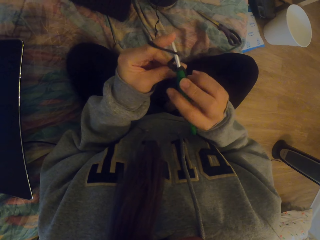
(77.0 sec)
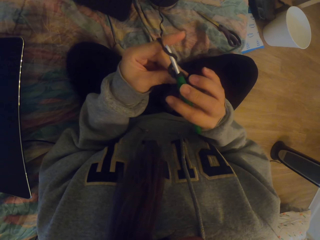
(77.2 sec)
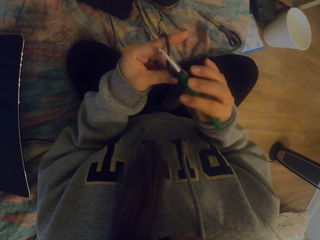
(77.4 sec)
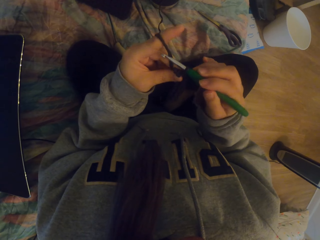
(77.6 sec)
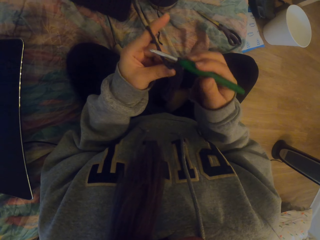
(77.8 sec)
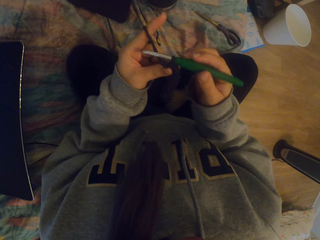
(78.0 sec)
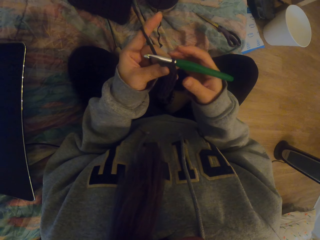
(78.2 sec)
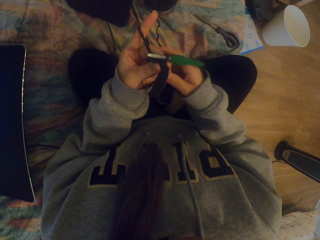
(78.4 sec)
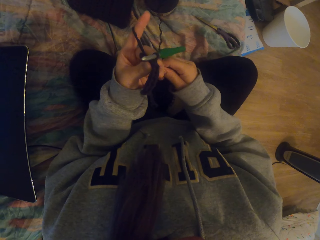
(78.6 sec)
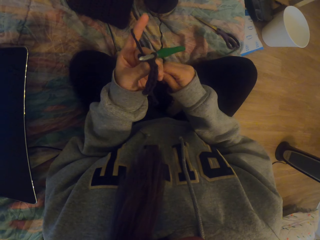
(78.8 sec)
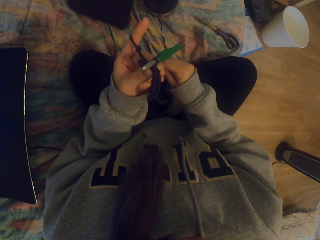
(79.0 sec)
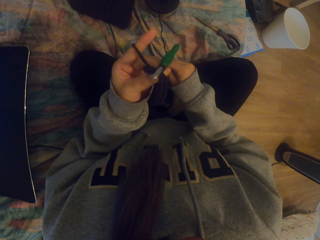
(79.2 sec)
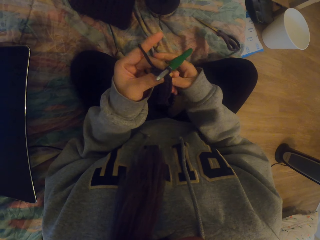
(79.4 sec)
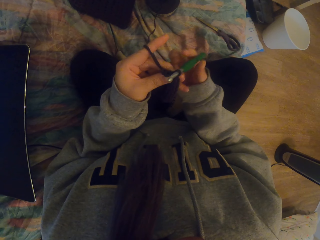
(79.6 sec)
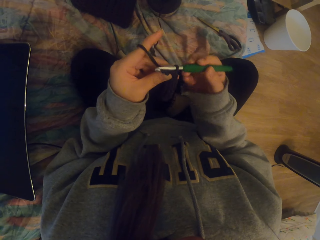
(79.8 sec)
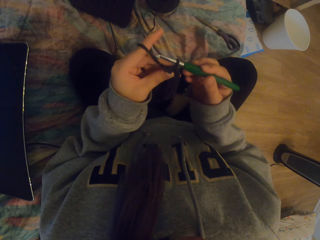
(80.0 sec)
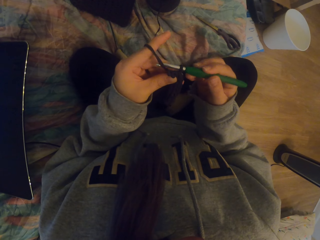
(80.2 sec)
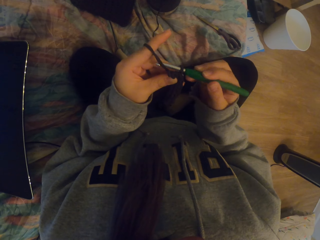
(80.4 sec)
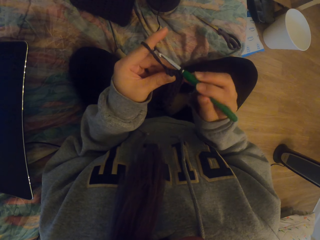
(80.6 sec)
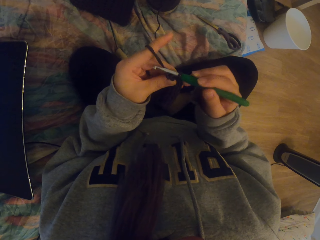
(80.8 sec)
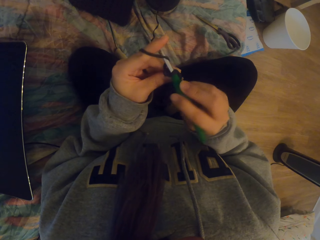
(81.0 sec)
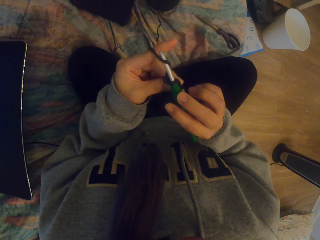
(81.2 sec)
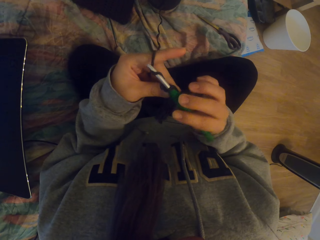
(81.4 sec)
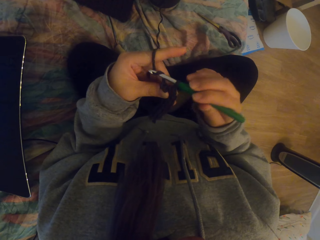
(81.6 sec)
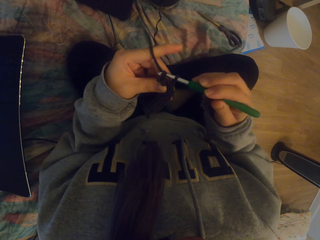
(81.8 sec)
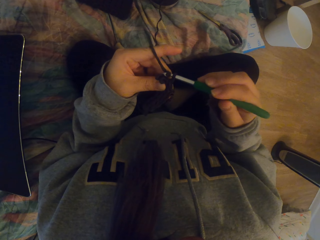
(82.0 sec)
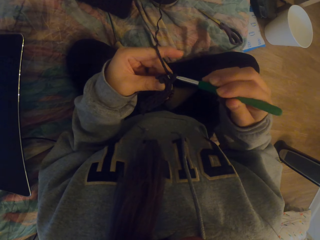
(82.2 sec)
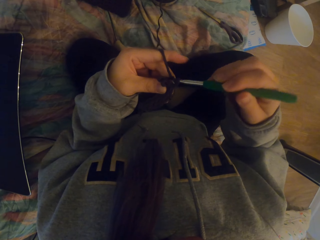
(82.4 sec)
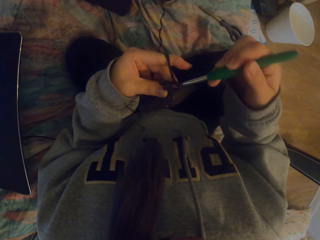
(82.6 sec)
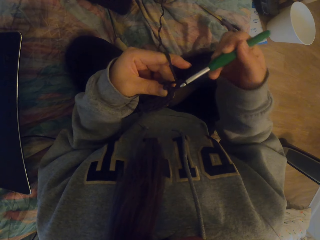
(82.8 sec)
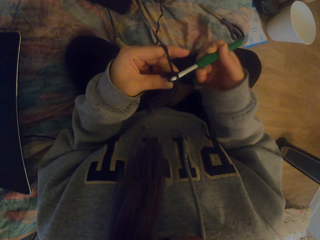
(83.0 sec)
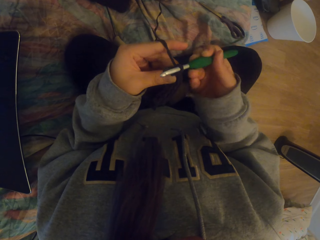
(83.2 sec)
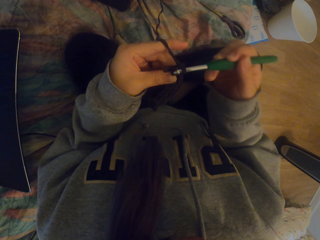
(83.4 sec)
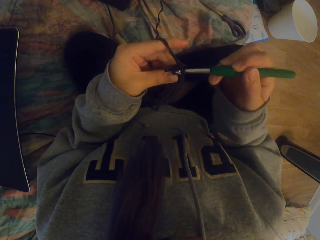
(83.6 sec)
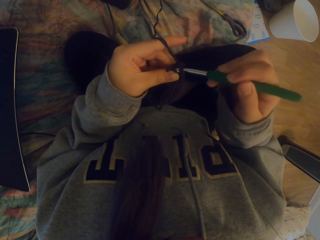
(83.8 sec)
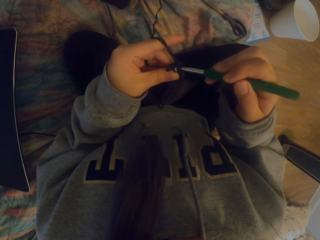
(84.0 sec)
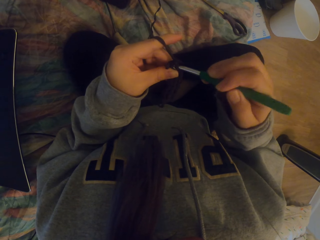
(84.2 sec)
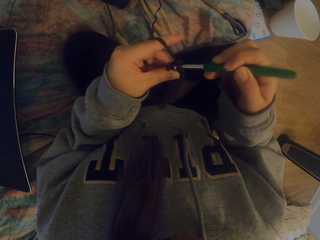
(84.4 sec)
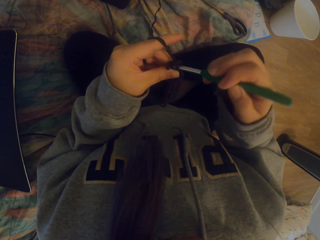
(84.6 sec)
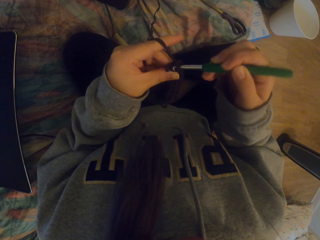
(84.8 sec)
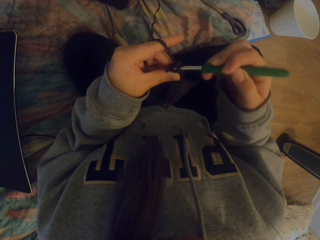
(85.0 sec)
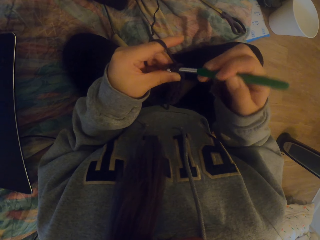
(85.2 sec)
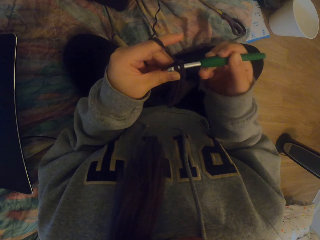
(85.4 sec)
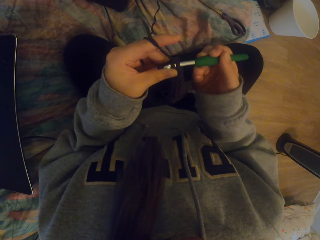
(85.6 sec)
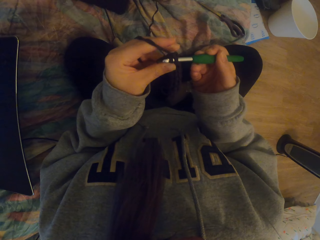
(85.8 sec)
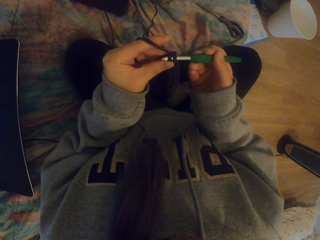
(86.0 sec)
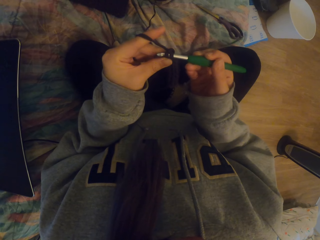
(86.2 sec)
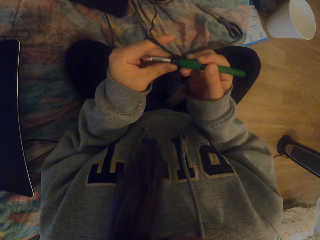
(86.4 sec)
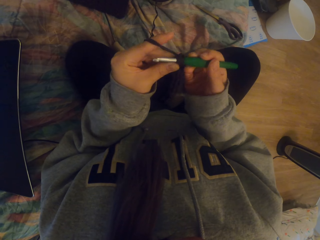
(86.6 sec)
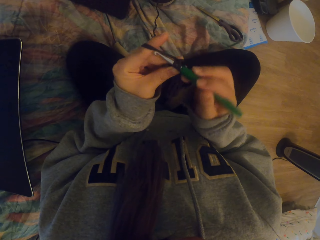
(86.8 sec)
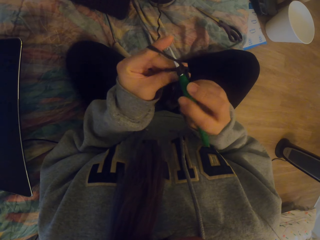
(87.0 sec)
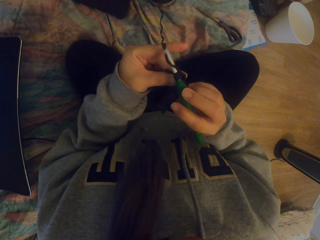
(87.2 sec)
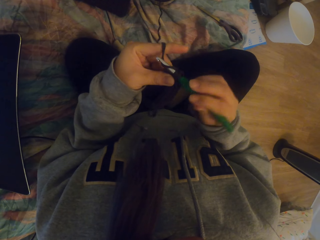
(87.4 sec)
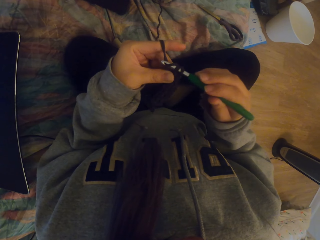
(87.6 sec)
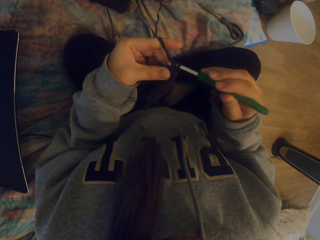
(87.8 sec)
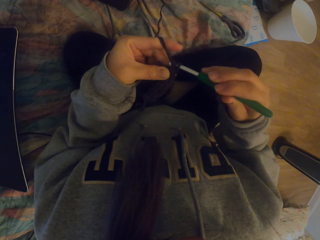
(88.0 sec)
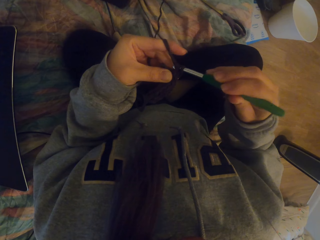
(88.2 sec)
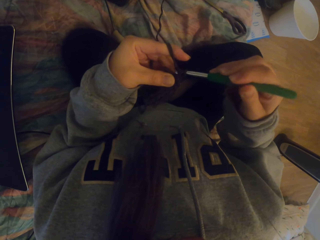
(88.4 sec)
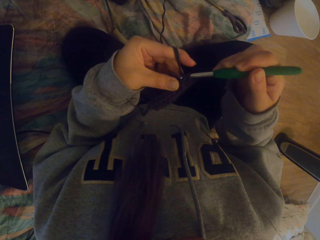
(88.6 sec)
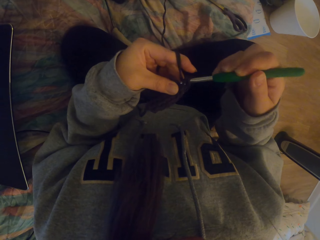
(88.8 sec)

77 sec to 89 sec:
The camera wearer tightens the thread. They hold the crochet hook. They crochet a piece of cloth.

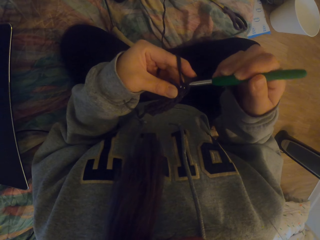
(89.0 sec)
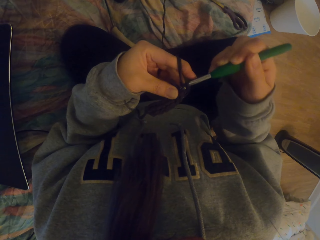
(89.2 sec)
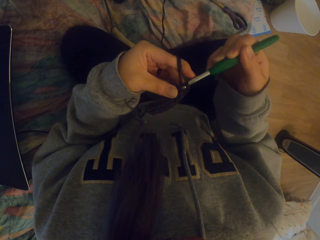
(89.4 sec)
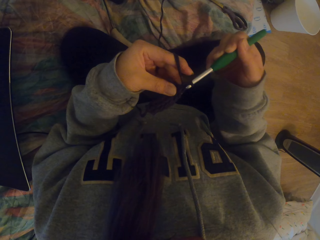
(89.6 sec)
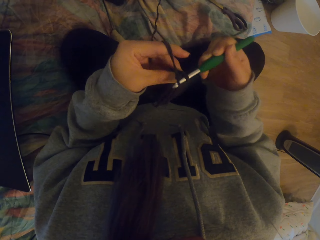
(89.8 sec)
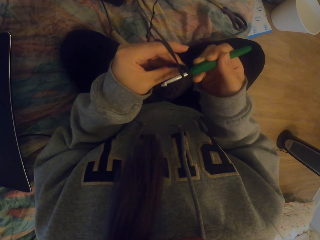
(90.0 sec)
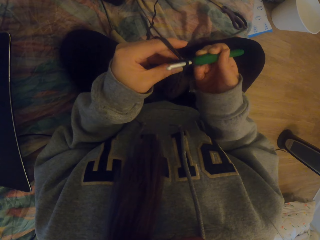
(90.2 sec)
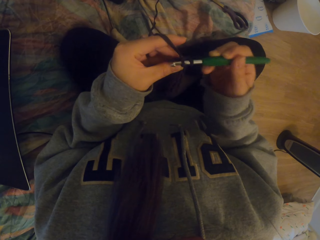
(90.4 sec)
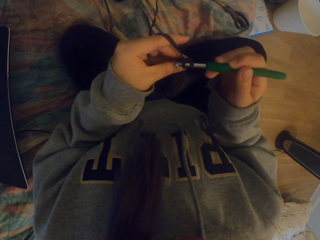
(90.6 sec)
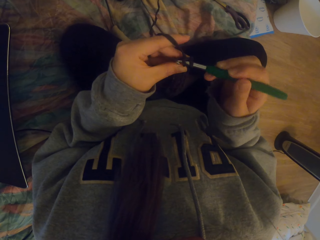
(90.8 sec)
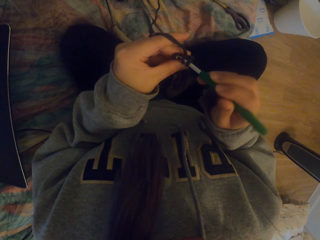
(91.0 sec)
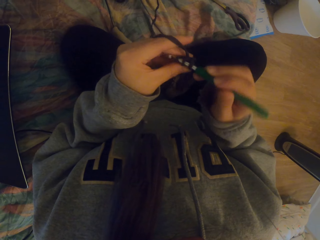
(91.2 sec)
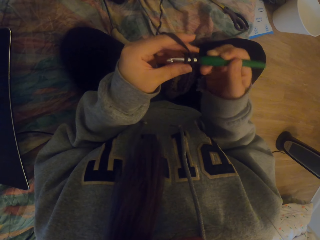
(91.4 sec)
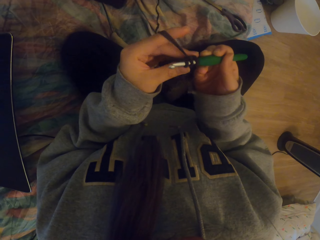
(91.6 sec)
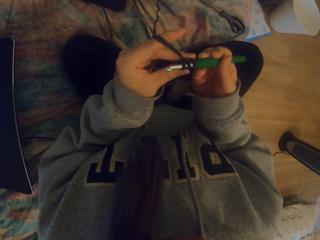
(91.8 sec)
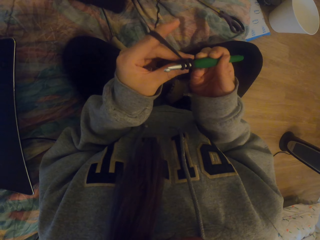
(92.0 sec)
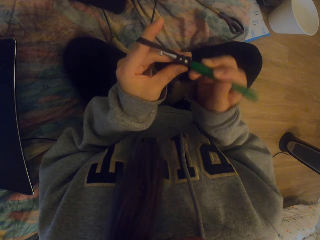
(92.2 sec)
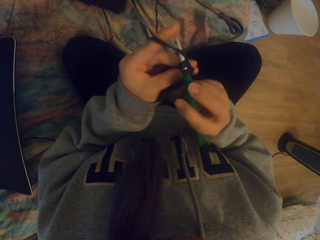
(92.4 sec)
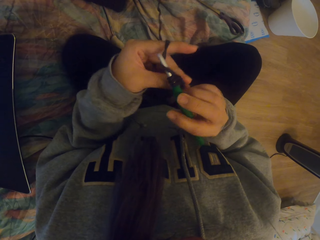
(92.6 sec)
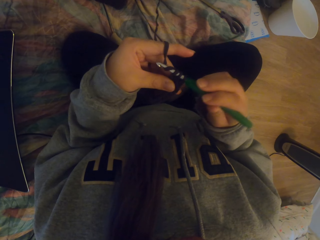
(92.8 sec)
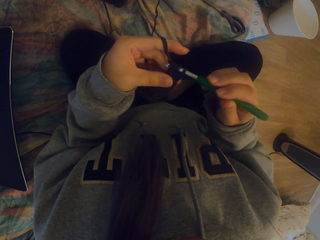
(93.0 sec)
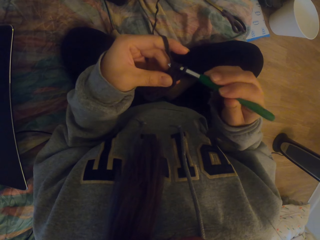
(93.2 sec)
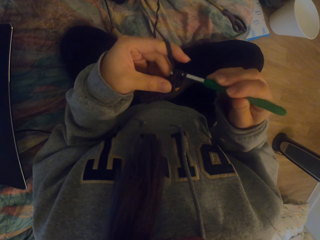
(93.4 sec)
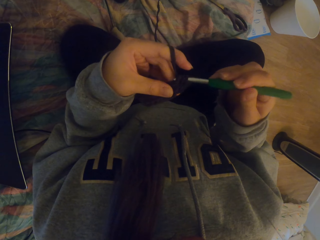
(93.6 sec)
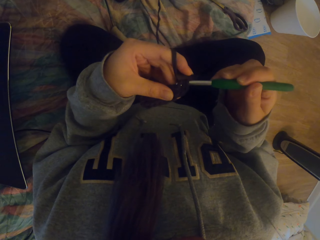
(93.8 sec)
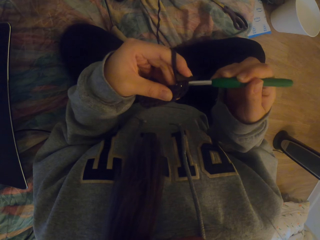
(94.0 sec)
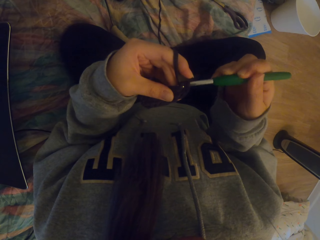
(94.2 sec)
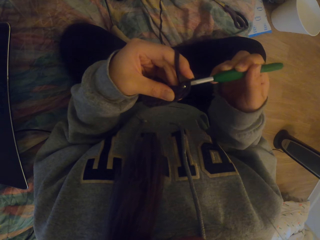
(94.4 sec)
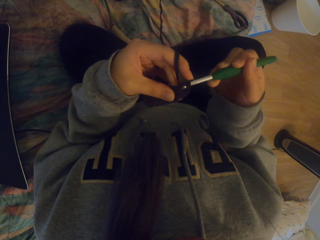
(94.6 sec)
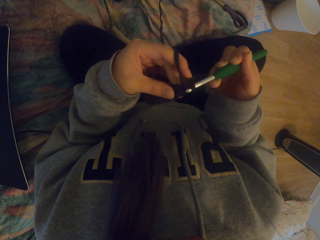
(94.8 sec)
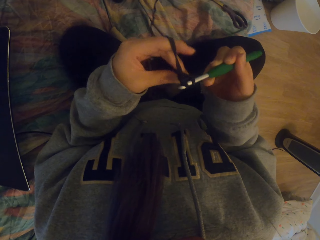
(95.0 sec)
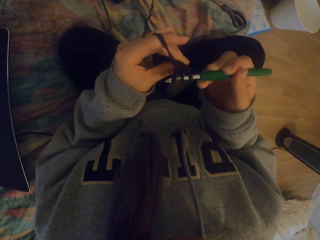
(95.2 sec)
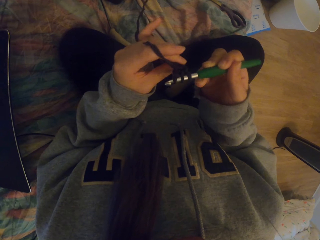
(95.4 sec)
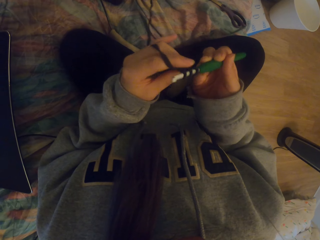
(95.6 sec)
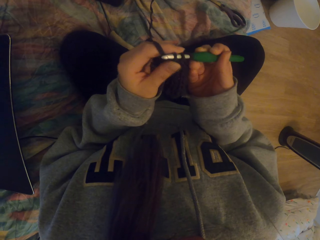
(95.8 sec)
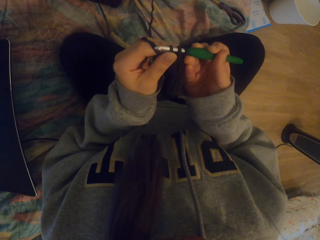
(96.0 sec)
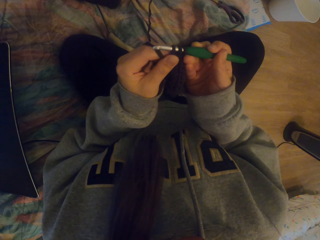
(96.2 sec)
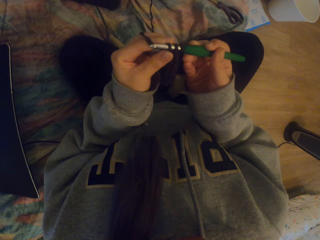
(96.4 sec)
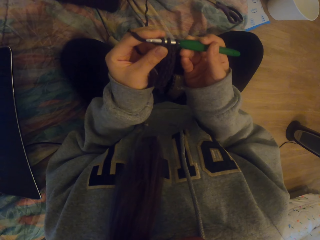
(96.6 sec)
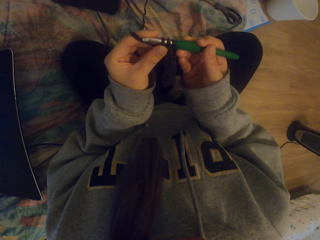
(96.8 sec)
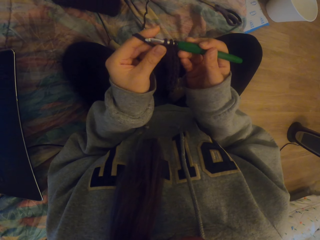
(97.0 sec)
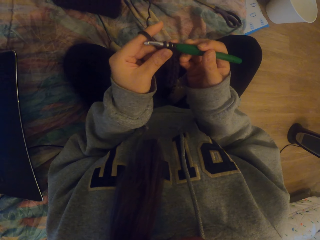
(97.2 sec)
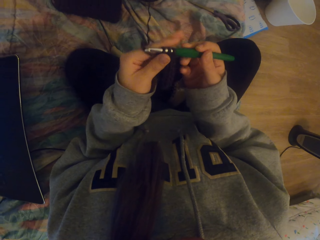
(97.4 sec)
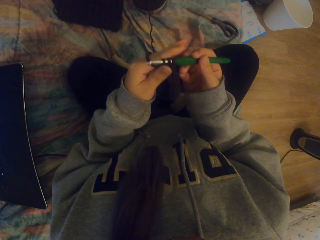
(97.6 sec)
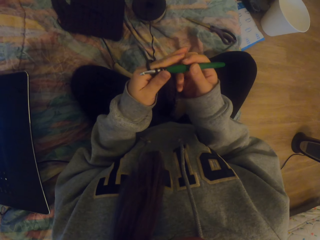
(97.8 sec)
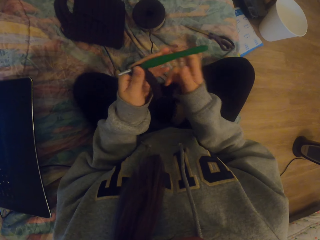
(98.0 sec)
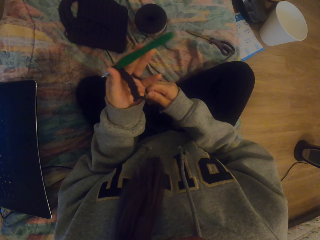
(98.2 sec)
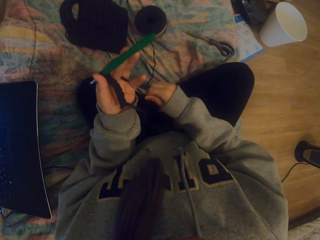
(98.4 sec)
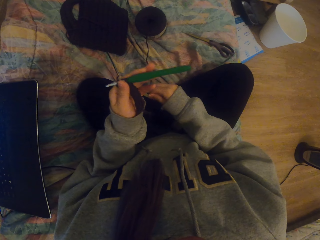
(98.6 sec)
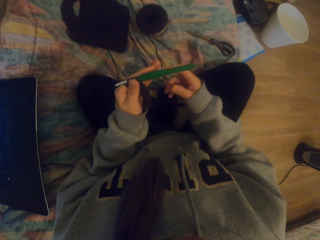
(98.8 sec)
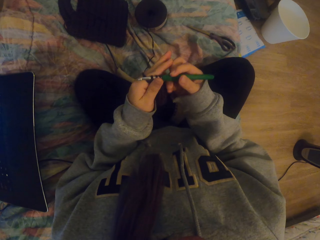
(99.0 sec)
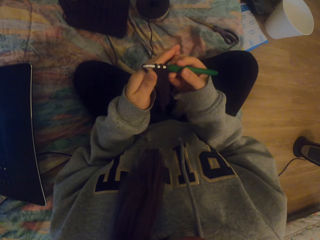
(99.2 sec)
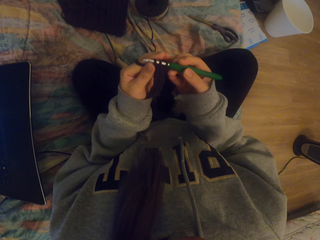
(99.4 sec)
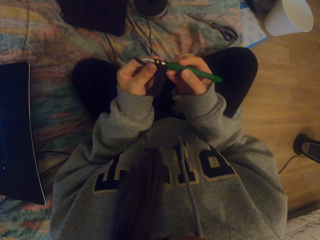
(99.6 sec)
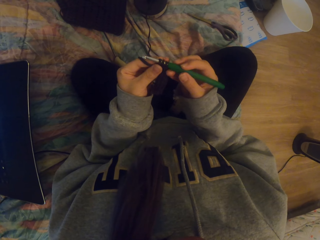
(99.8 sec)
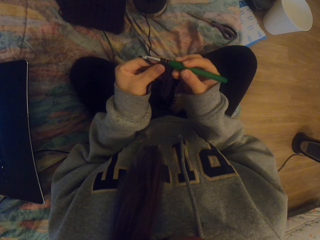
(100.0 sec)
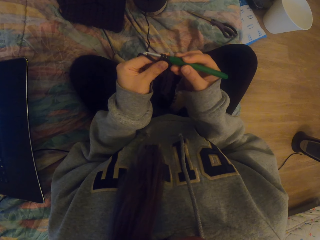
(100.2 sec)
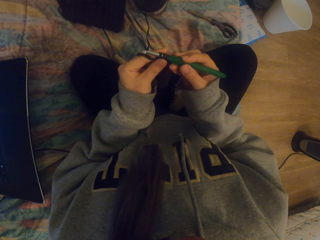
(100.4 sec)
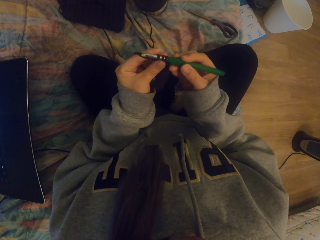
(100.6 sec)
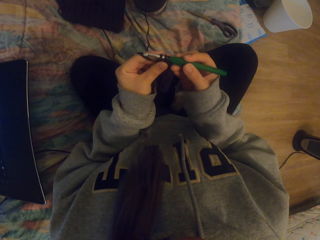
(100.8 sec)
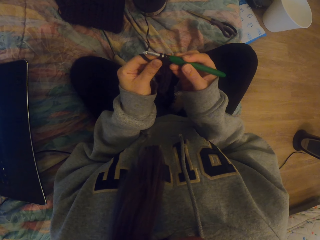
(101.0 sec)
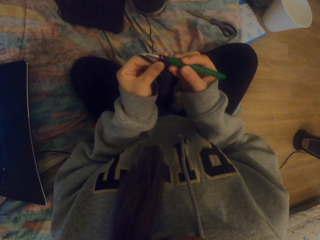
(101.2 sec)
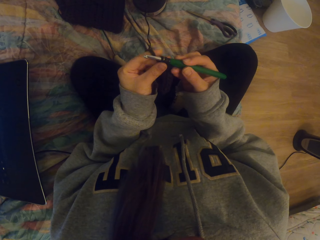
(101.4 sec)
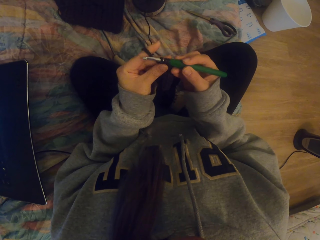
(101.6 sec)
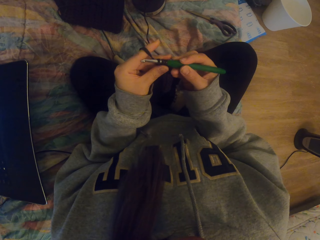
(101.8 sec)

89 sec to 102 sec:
The camera wearer tightens the crocheting yarn with the right hand. They hold the crochet hook. They adjust the knitted fabric with the left hand.
